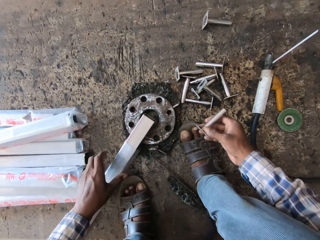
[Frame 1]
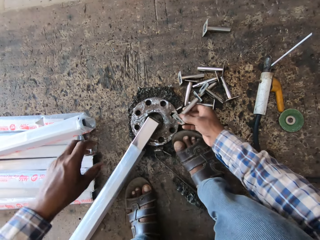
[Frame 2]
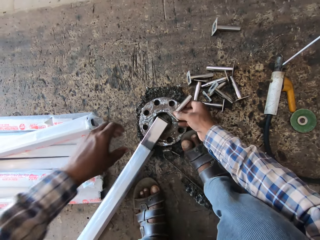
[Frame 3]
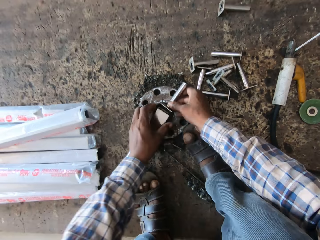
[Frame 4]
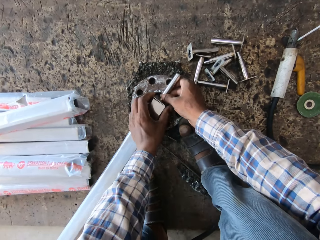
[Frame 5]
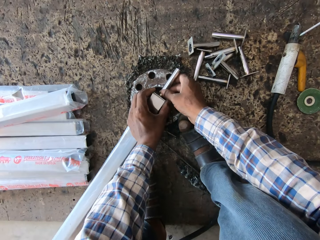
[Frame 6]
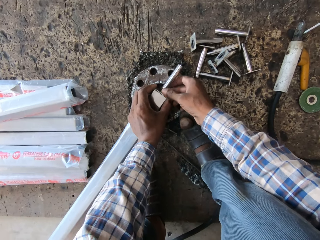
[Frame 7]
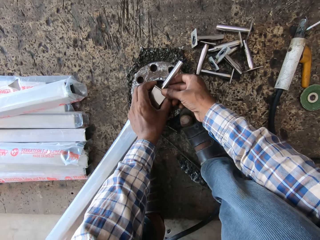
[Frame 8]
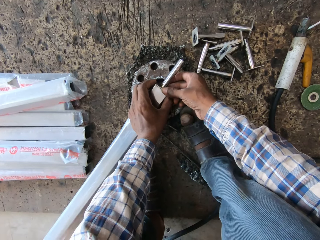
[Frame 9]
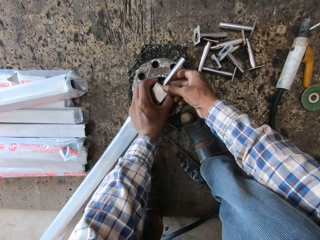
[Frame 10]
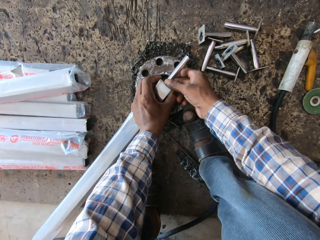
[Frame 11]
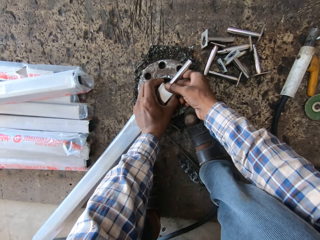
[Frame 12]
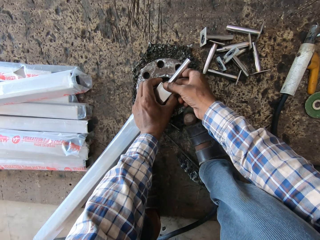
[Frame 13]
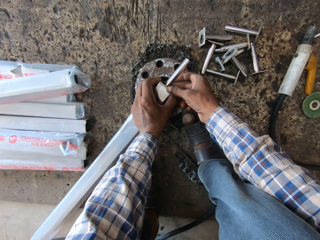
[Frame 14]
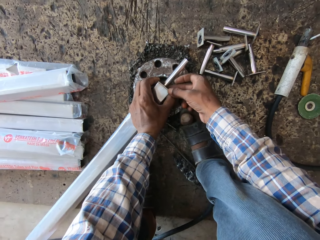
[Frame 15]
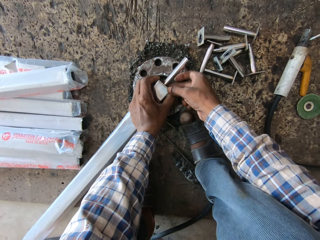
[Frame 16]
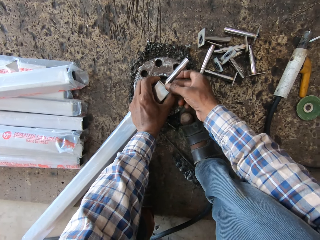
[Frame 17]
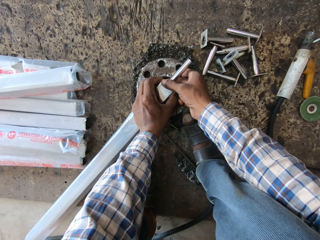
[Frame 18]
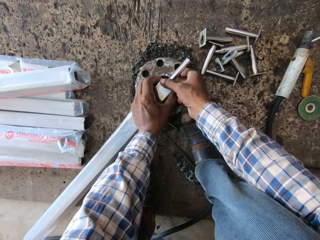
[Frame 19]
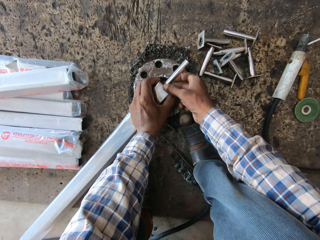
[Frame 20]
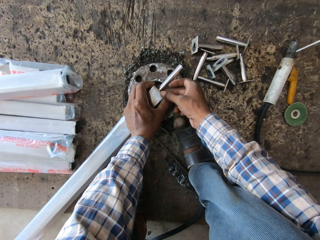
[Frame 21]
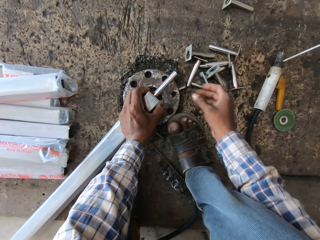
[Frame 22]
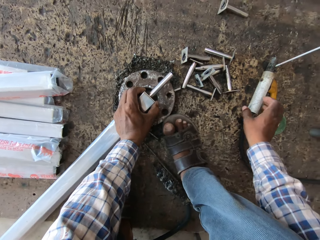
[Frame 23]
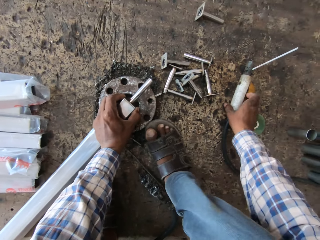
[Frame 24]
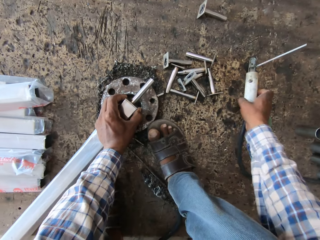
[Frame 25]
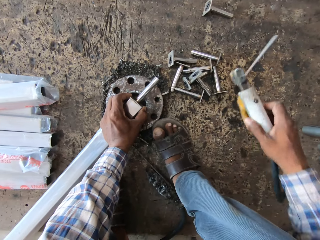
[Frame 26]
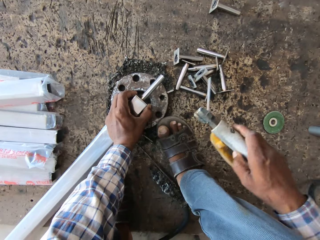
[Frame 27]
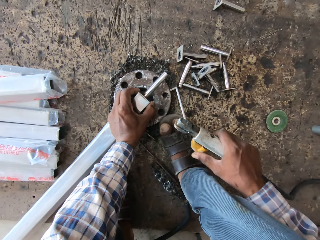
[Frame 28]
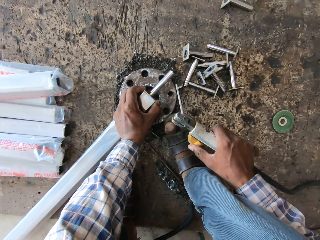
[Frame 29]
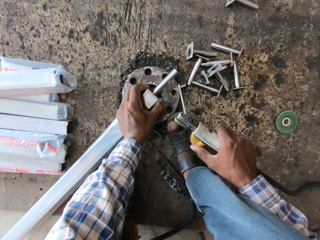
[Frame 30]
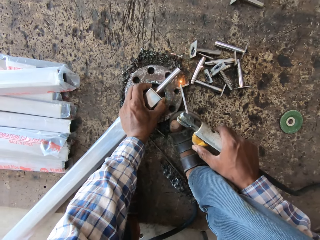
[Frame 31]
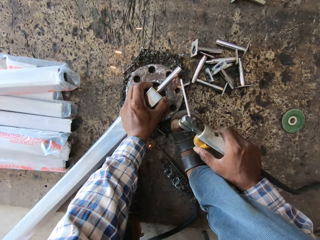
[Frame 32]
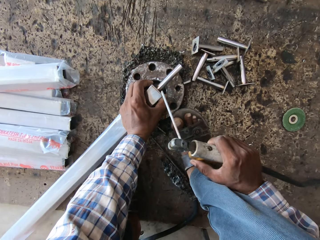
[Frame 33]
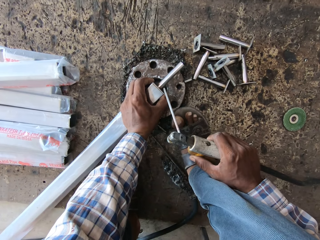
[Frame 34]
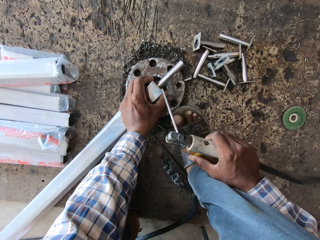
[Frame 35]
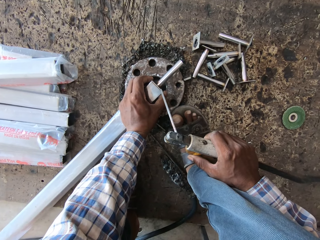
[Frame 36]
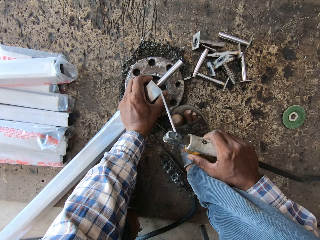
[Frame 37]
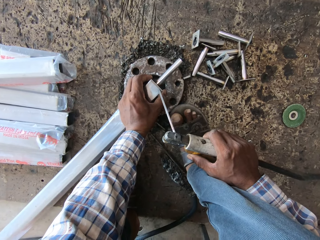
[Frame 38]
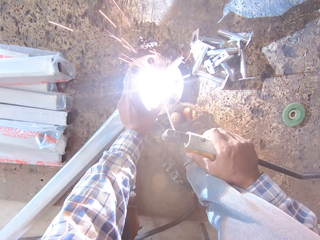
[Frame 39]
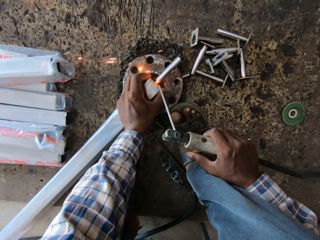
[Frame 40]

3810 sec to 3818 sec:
The camera wearer attaches the rod to the aluminum tube with his right hand. He places a metal stand on the metal with both hands. He picks up a welding electrode holder from the floor with his right hand. He welds the metal tube to the aluminum tube with the welding electrode holder in his right hand.

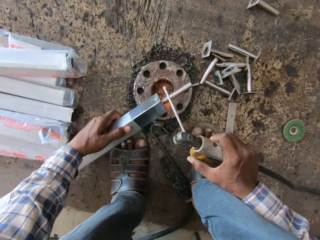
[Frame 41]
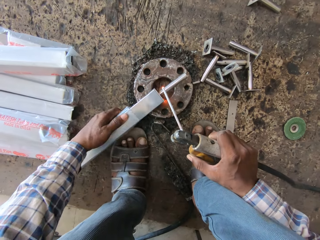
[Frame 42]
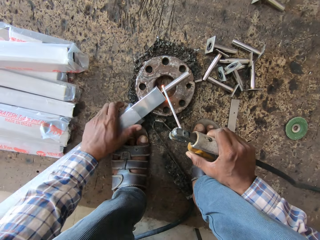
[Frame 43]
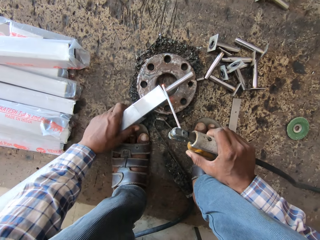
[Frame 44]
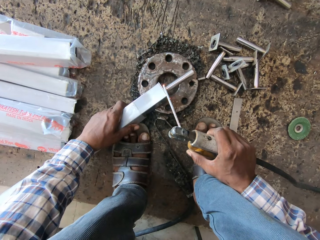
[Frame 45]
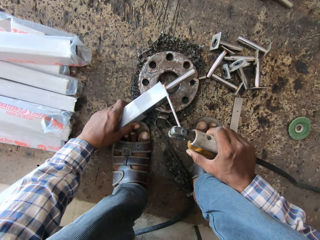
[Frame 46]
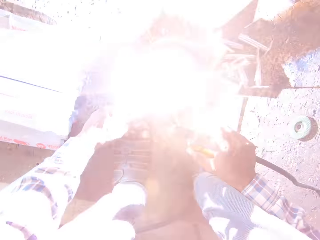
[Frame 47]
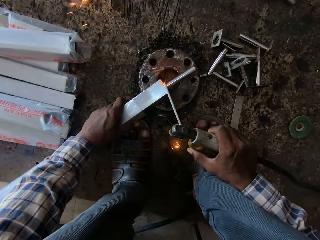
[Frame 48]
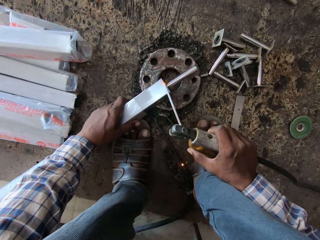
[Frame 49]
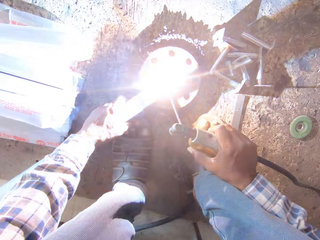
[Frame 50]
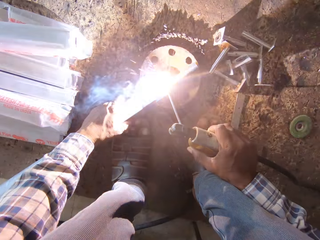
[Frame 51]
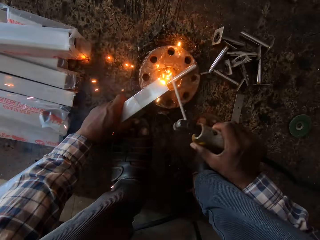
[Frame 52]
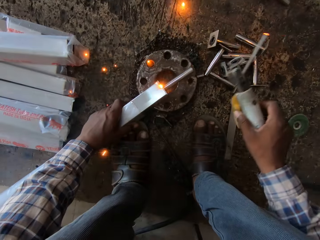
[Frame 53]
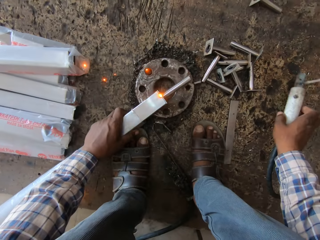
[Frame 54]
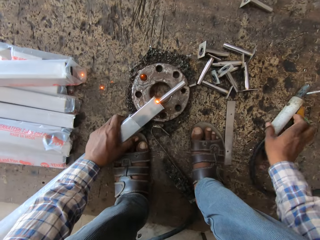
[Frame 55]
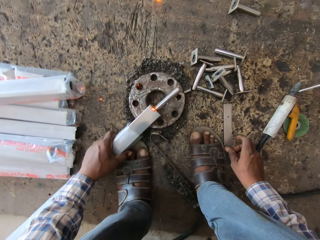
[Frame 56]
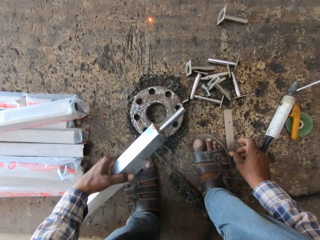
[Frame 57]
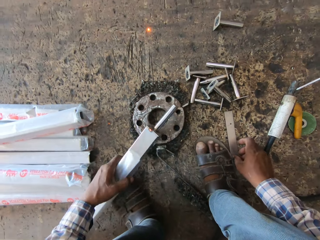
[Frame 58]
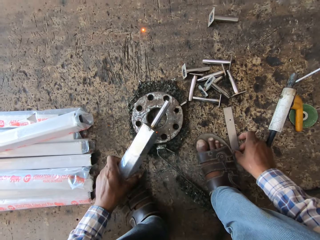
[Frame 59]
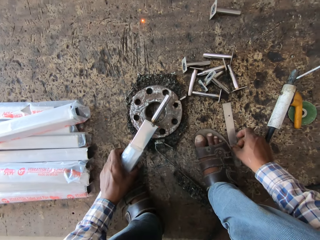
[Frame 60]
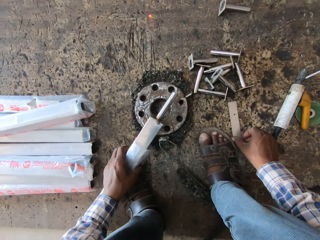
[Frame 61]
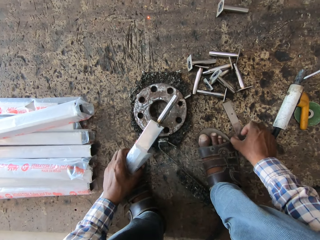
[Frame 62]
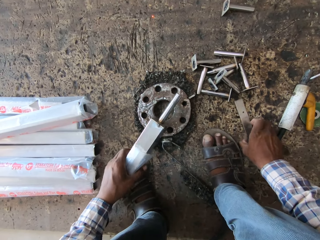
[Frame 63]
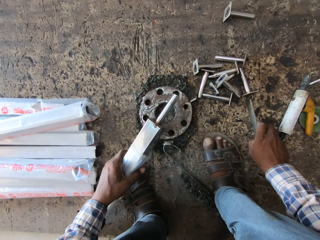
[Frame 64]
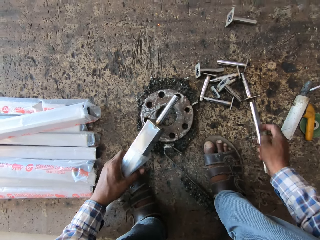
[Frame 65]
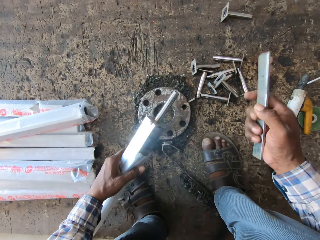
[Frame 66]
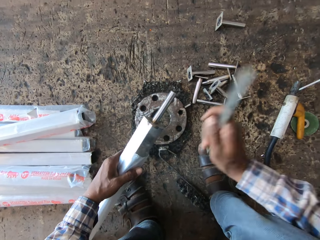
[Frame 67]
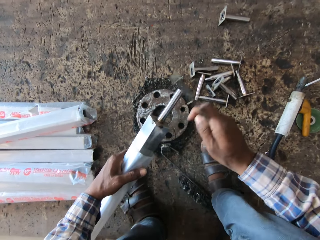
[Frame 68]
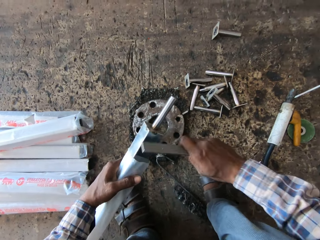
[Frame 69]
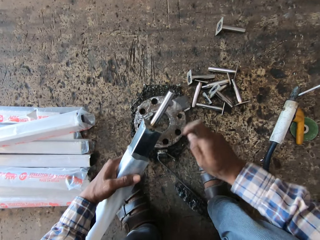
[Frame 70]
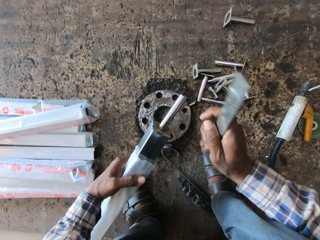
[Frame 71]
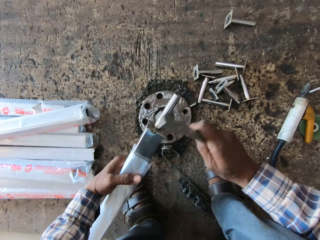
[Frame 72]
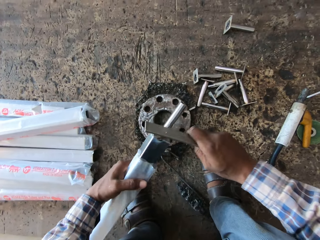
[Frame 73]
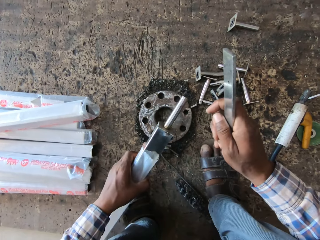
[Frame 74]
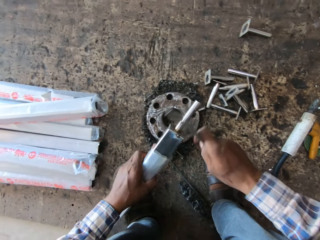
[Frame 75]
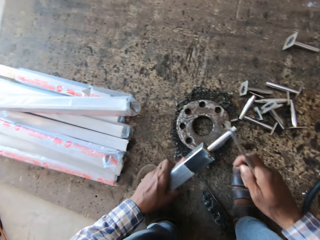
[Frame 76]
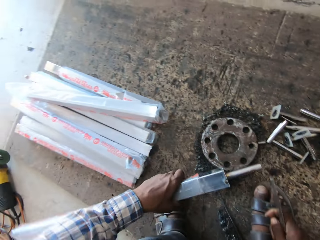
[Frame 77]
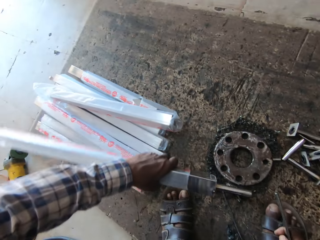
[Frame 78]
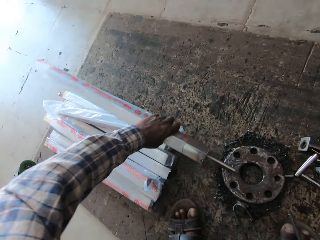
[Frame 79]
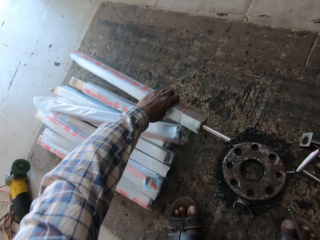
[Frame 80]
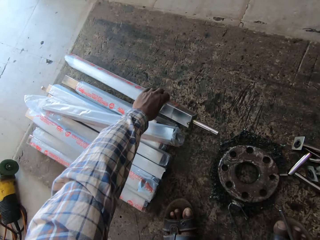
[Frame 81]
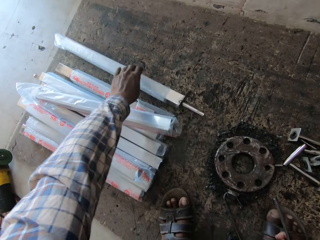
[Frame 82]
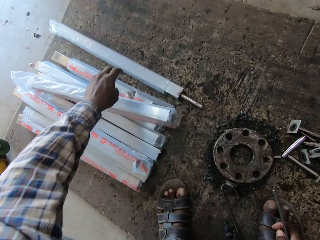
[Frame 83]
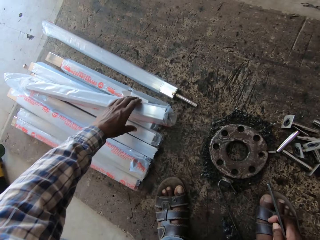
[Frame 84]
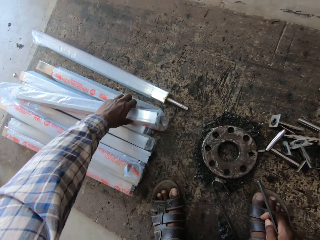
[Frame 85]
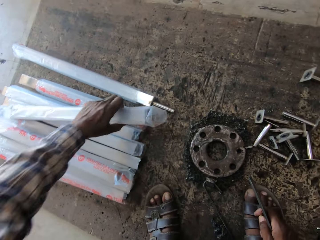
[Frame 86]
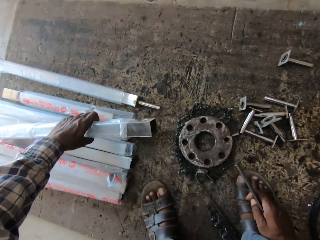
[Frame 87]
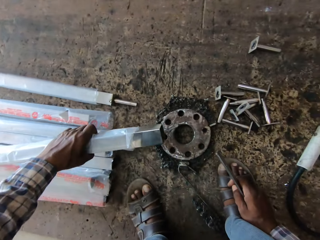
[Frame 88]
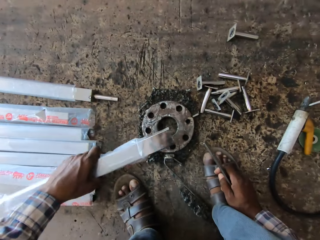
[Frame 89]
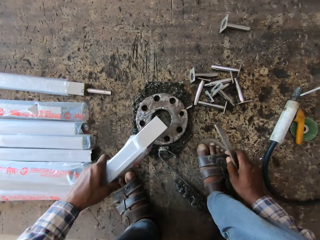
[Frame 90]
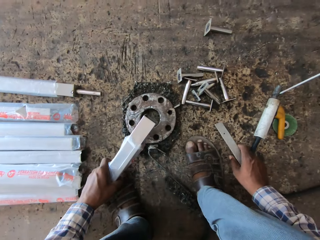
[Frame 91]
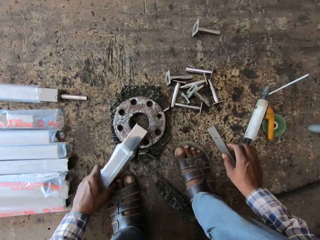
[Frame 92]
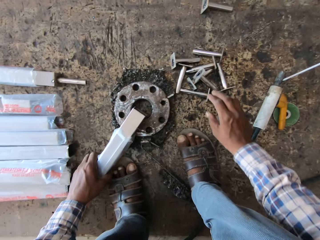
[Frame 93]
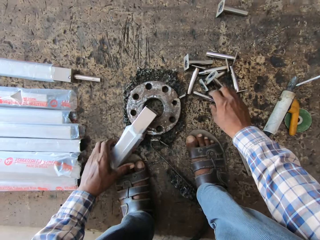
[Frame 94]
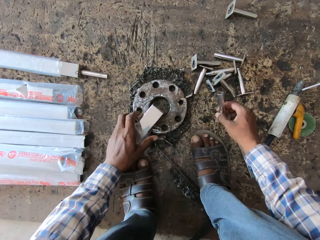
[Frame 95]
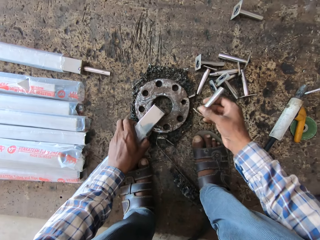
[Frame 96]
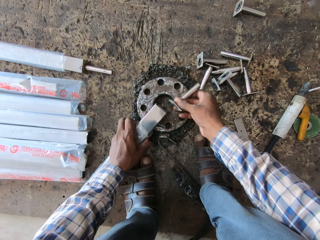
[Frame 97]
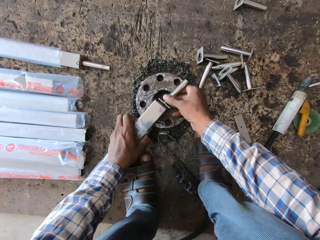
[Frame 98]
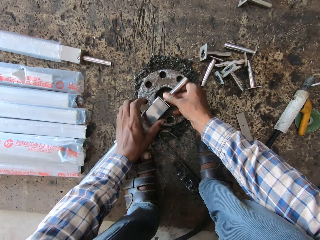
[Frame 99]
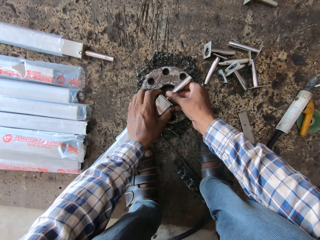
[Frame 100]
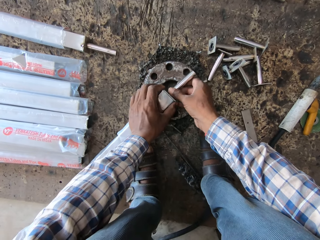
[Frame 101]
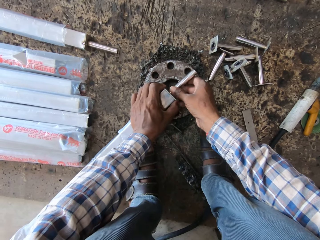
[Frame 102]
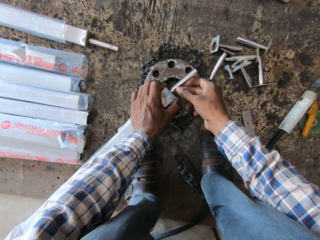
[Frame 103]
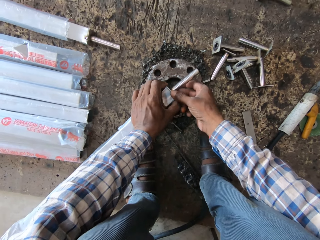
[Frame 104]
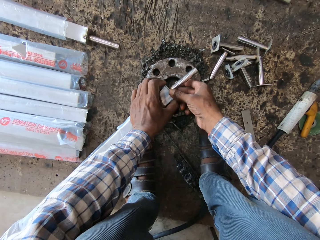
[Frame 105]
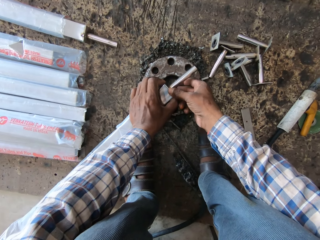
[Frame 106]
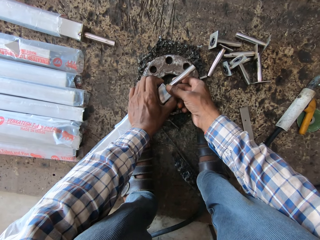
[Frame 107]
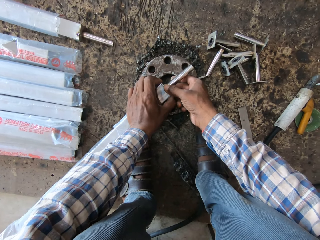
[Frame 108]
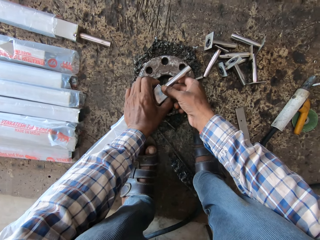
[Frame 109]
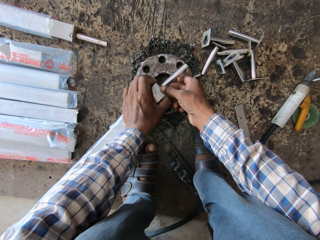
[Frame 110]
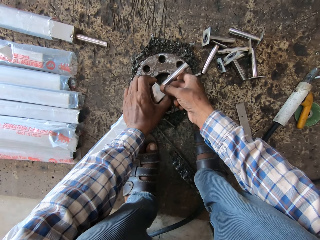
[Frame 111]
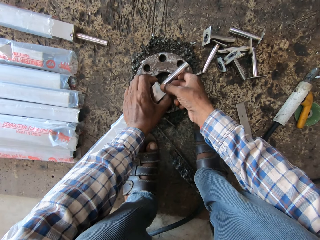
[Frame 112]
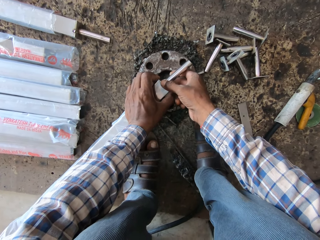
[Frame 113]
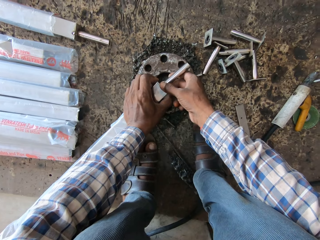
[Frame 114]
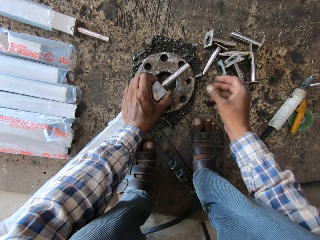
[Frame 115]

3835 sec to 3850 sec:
The camera wearer turns metal with the left hand. He welds the metal with a welding rod. He drops the welding electrode holder on the floor with his right hand. He turns the metal with the left hand. He picks up the metal from the floor with his right hand. He hits the aluminum tube with the metal in his right hand. He drops the aluminum tube on the floor with his left hand. He picks up another aluminum tube with his left hand from the floor. He drops the metal on the floor with his right hand. He places the aluminum tube on the metal plate with his left hand. He picks up a metal tube from the floor with his right hand. He attaches the metal tube to the aluminum tube with his right hand.
